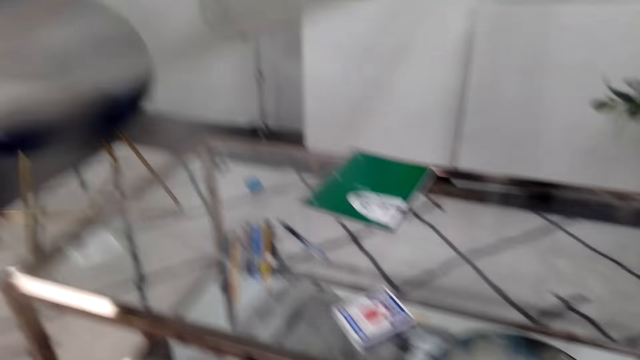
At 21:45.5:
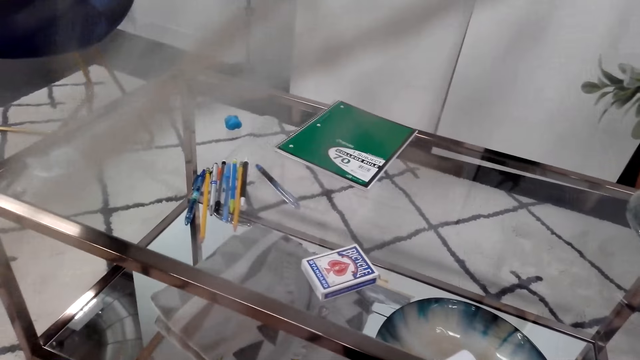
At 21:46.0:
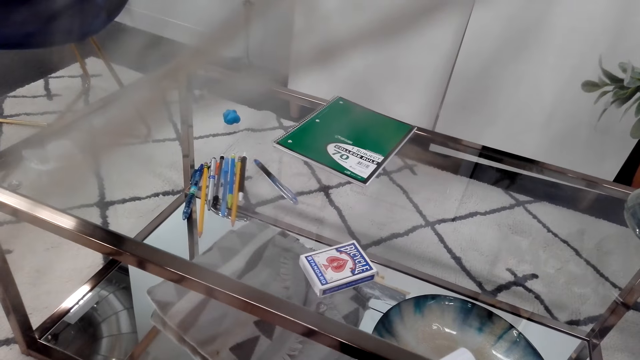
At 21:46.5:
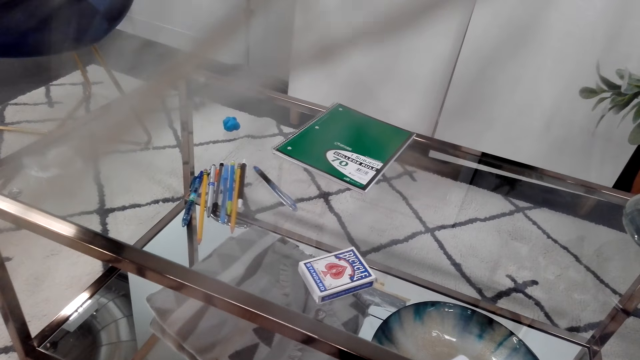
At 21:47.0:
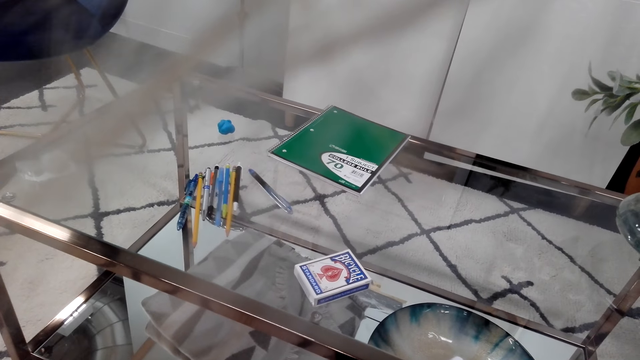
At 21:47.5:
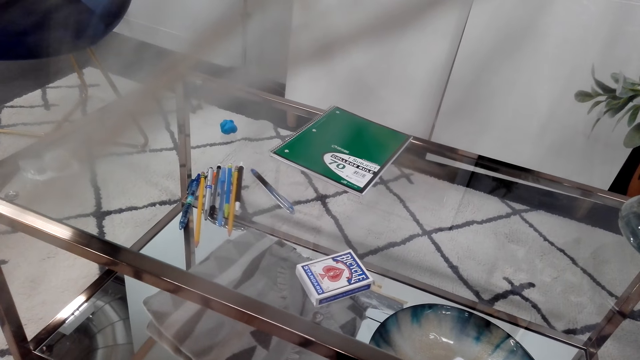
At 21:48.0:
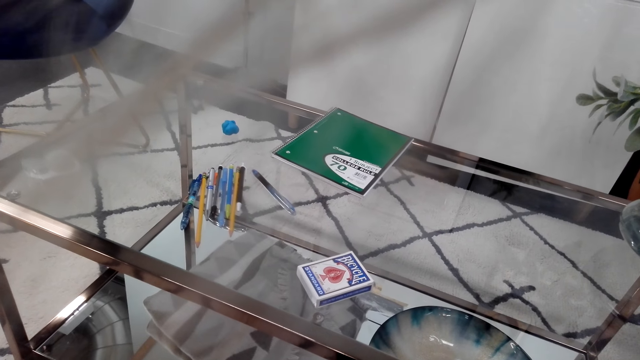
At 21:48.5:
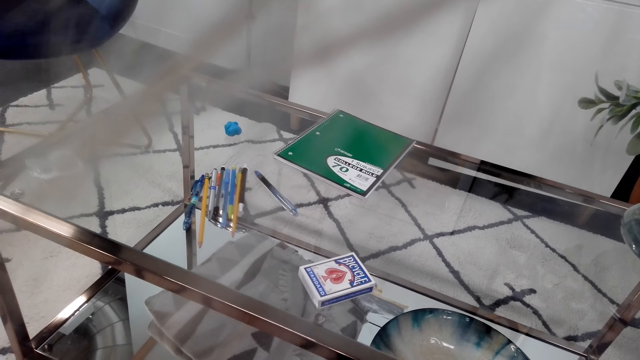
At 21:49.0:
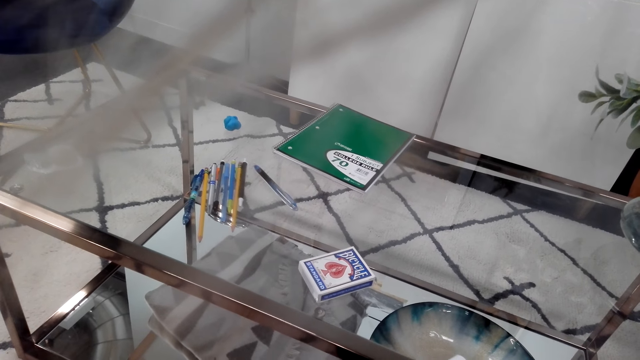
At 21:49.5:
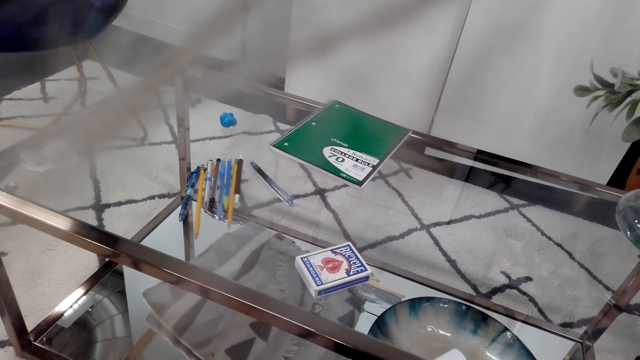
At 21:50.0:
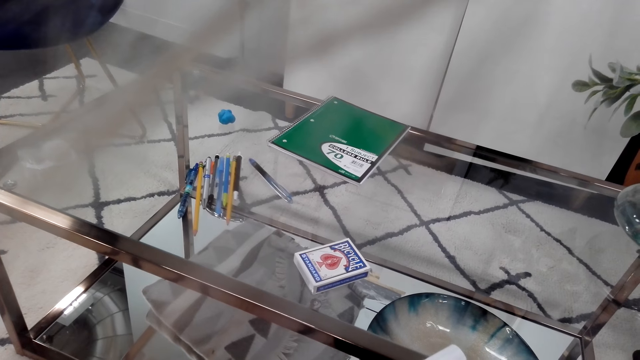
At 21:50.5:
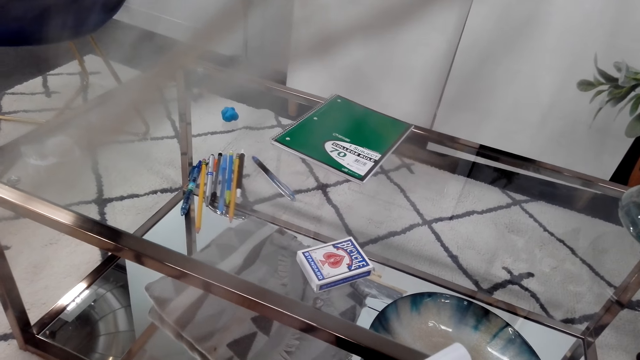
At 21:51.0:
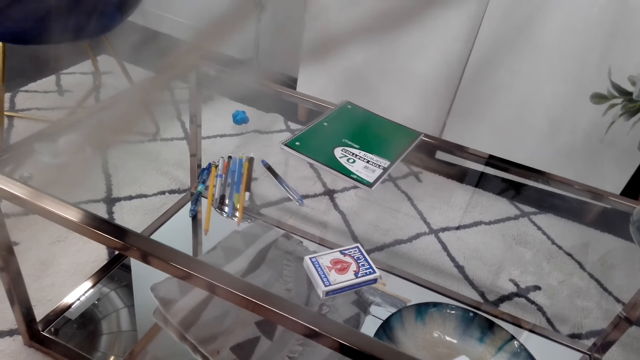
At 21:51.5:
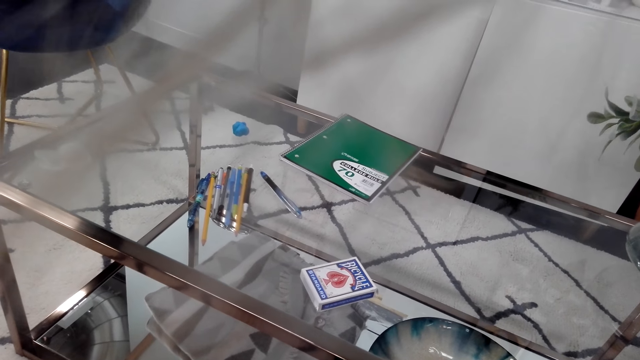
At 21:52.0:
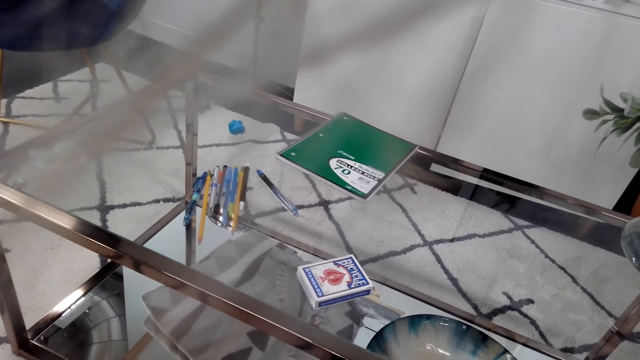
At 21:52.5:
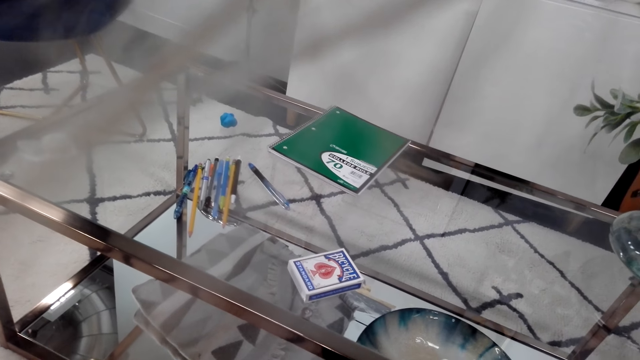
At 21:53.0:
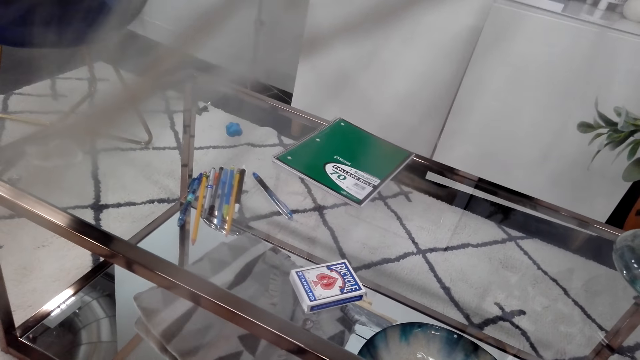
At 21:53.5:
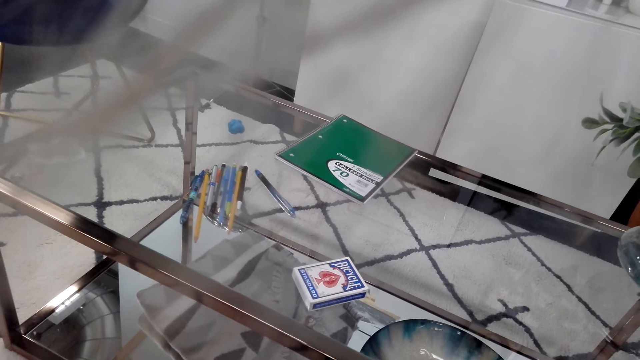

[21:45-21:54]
The camera wearer draws on a book. They stare at the table.

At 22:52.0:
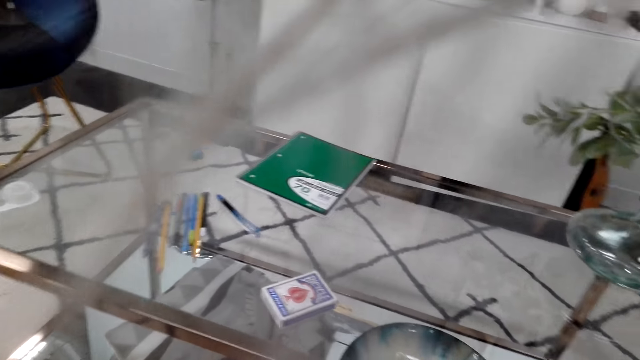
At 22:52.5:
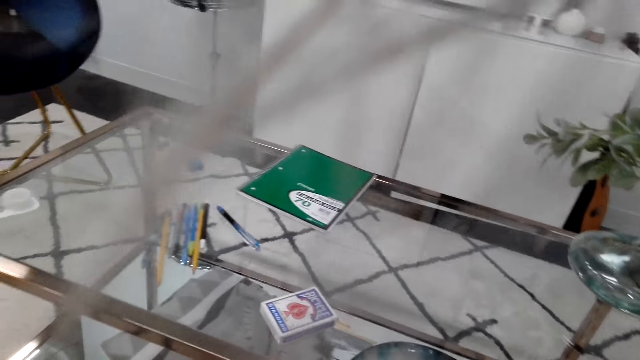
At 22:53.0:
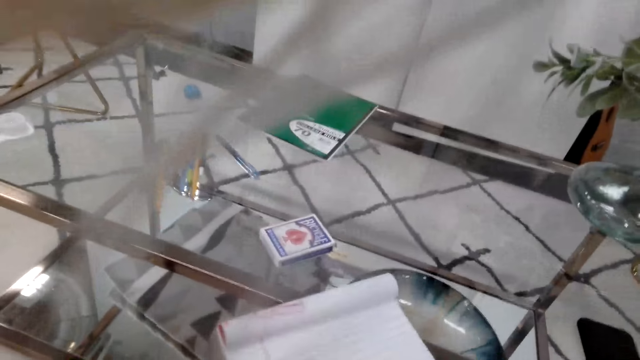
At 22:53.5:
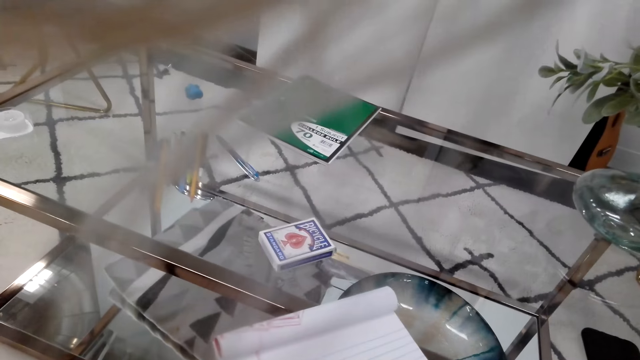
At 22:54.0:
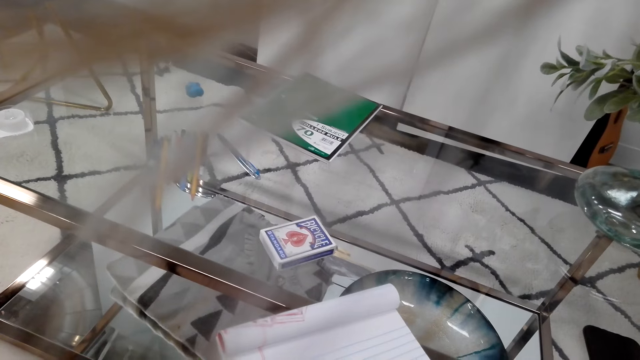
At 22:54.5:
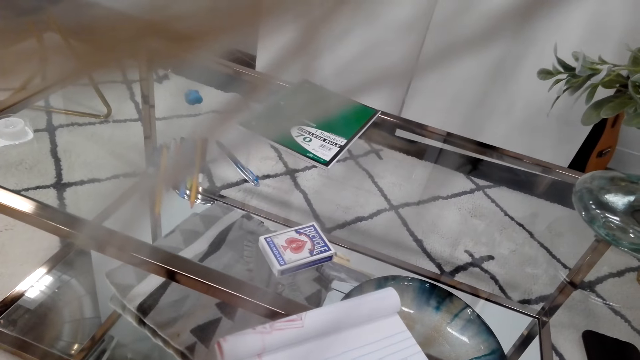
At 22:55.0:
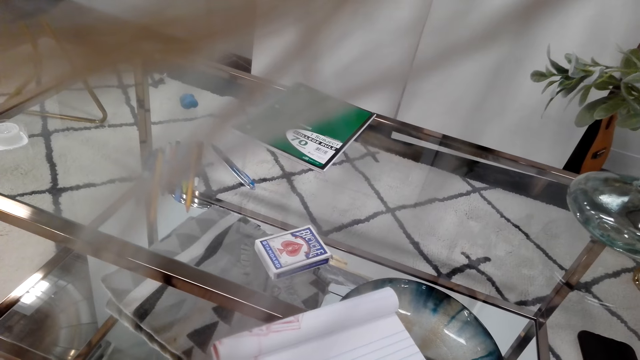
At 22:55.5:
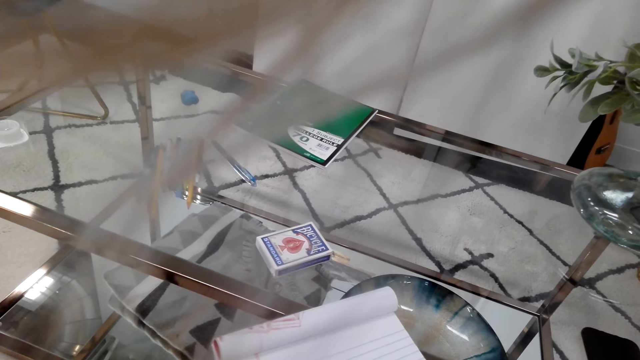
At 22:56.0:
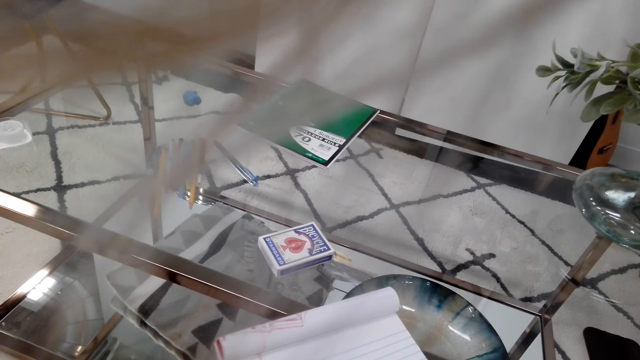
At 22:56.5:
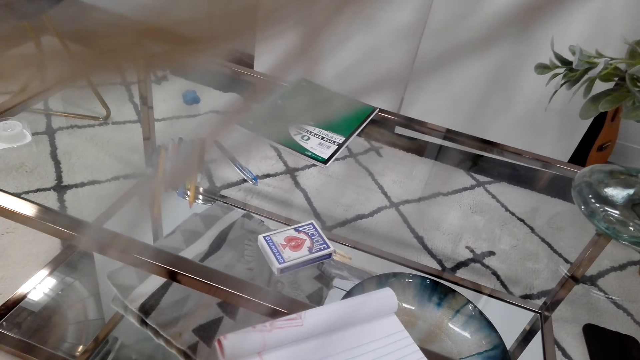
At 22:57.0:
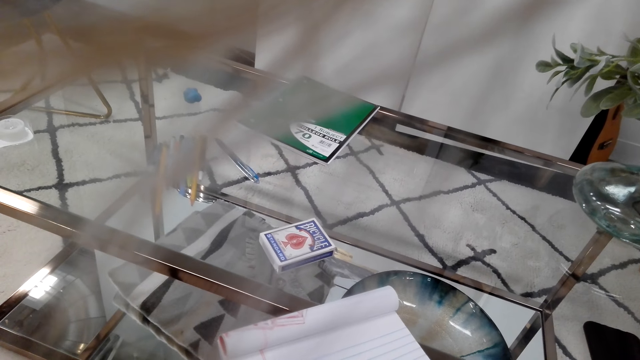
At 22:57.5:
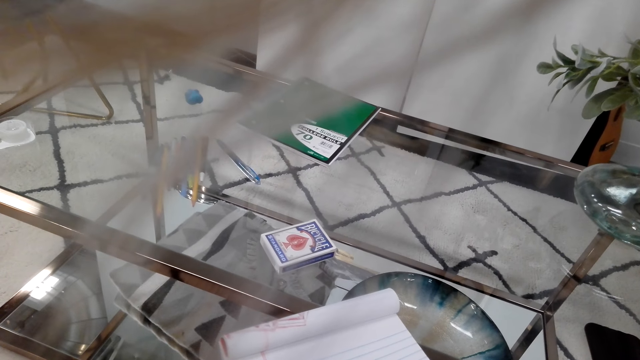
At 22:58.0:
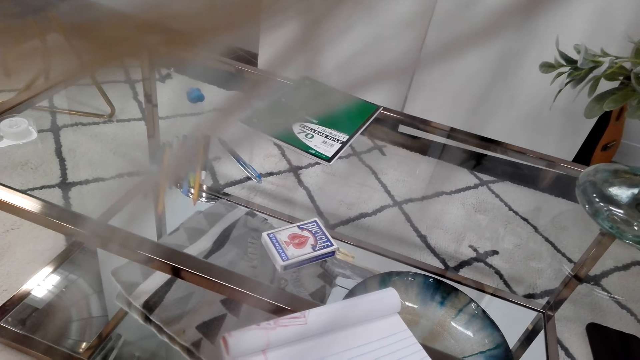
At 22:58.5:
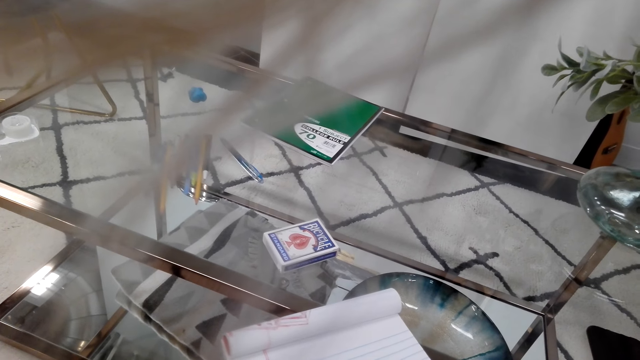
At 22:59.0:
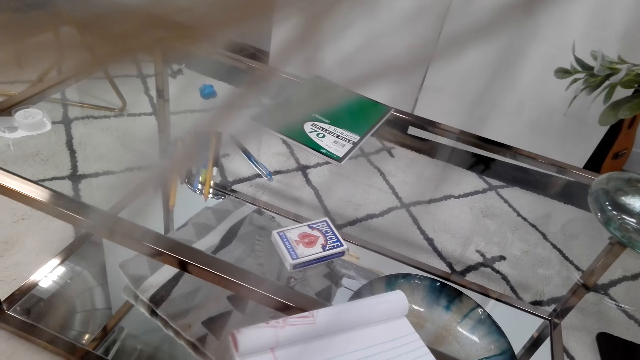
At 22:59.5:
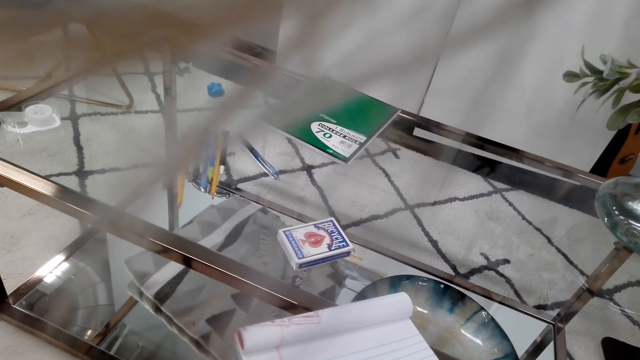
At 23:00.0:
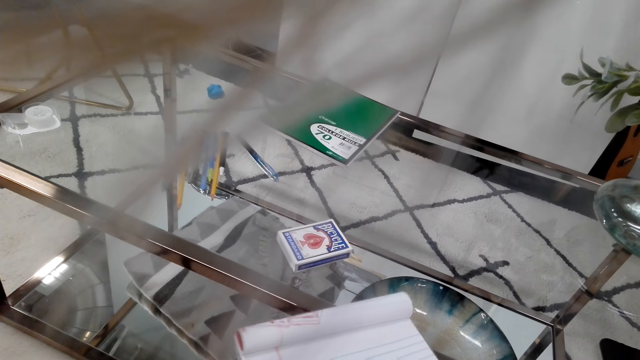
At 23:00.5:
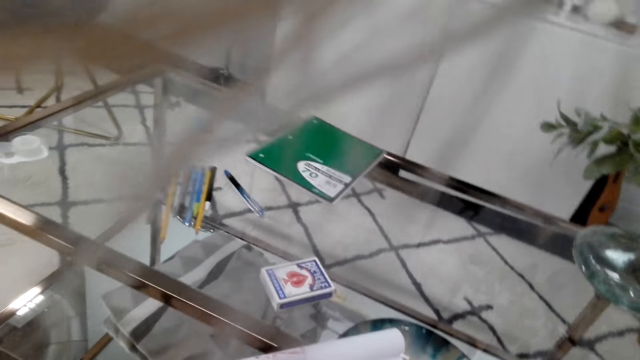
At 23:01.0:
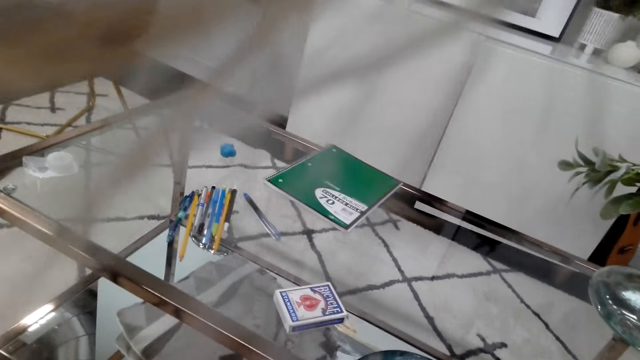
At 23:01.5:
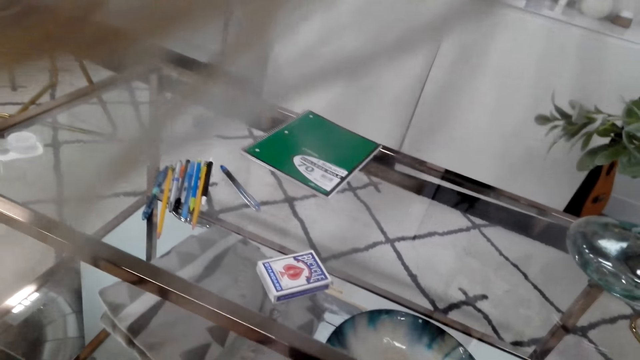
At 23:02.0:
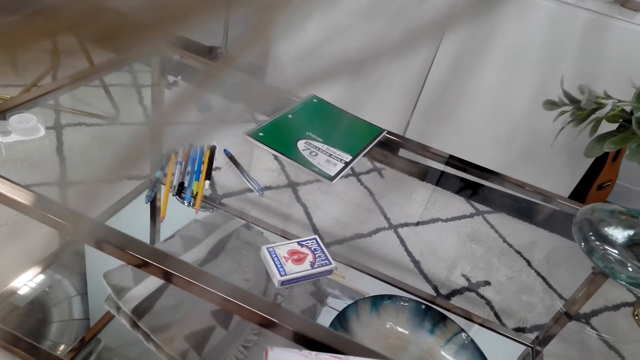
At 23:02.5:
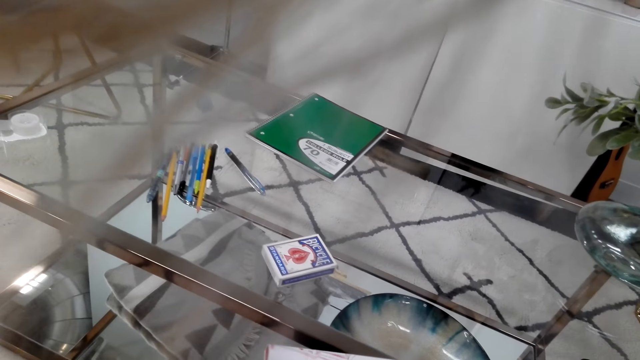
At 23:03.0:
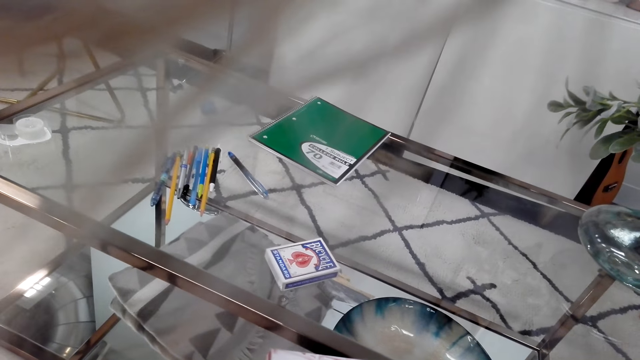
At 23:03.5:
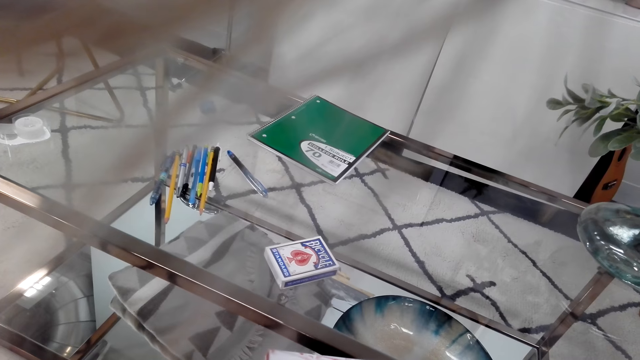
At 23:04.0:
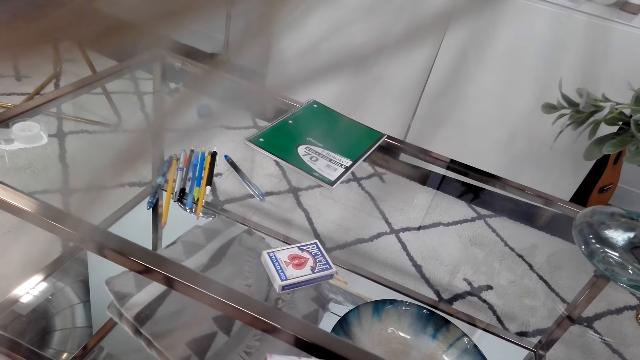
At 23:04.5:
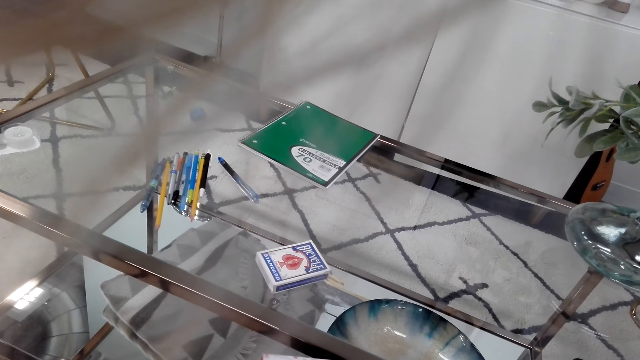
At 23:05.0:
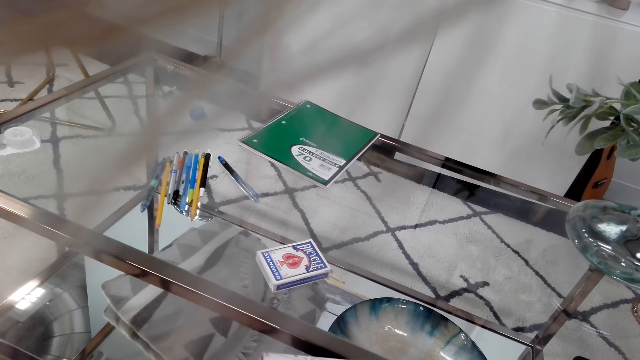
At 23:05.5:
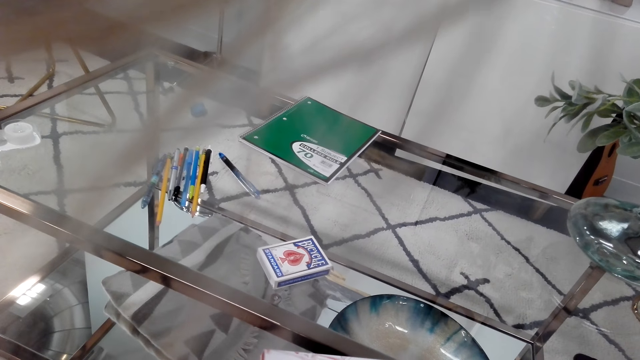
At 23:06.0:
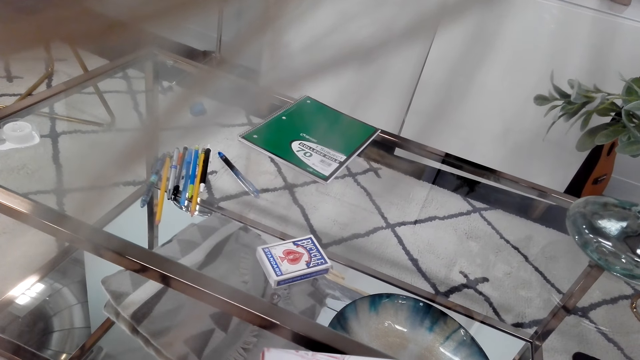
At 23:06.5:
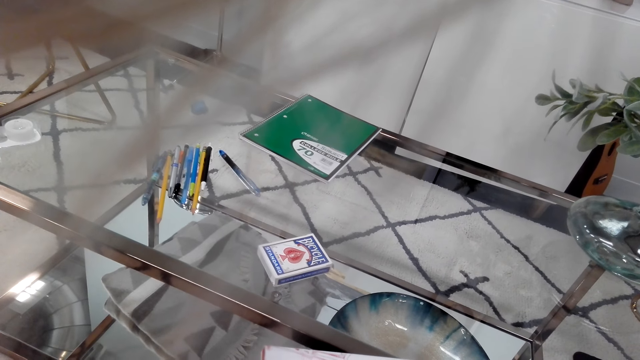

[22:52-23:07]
The camera wearer holds the notebook with her hands. She looks around the table.
